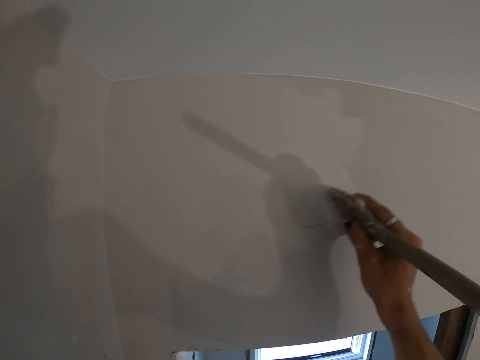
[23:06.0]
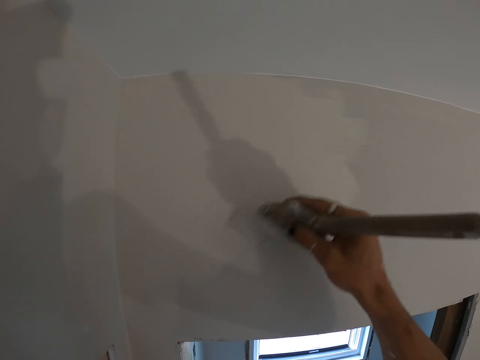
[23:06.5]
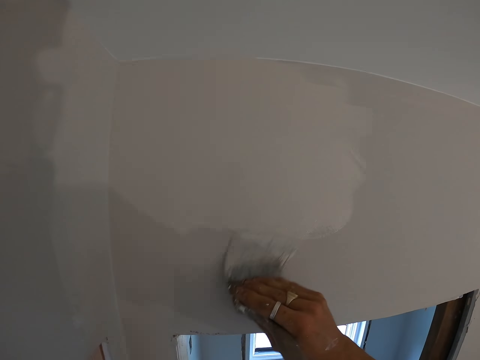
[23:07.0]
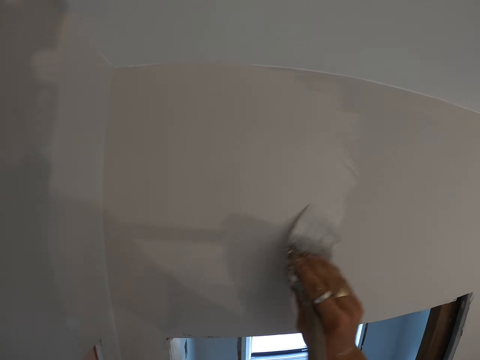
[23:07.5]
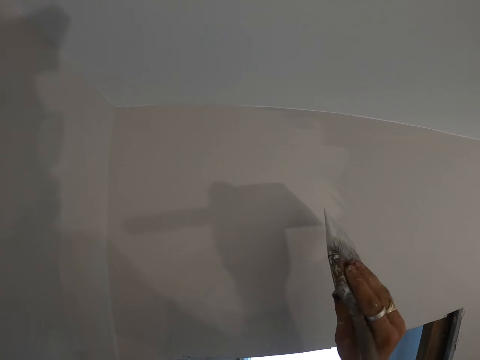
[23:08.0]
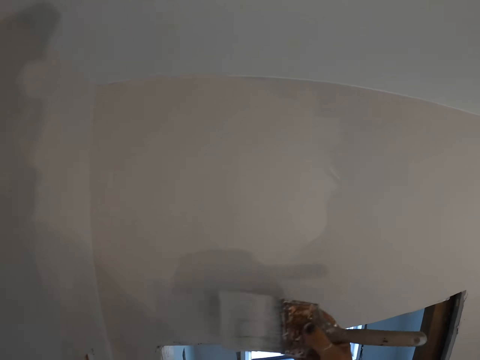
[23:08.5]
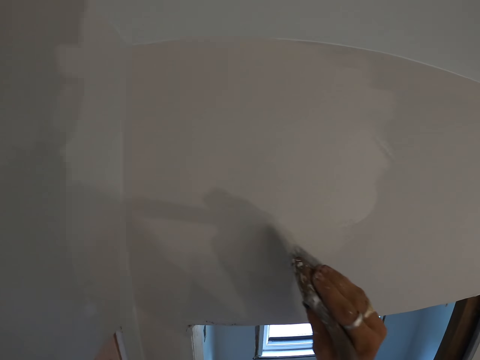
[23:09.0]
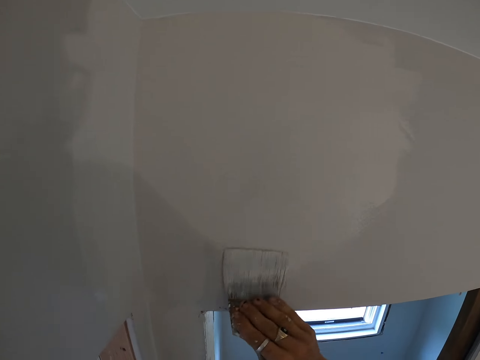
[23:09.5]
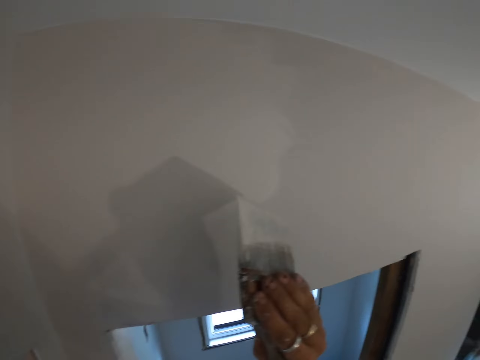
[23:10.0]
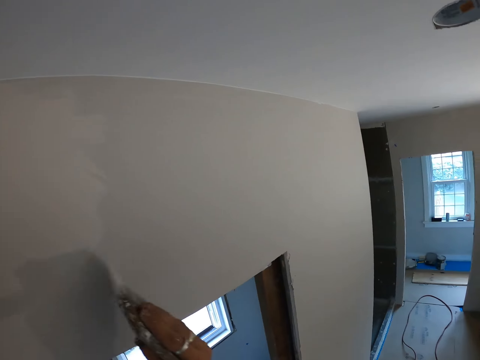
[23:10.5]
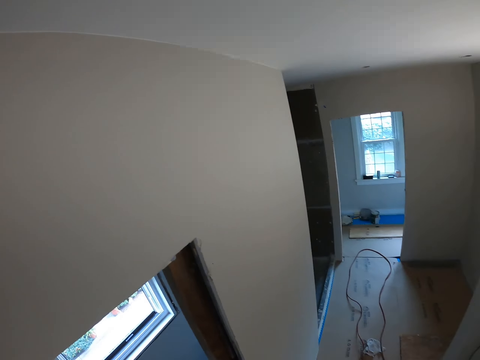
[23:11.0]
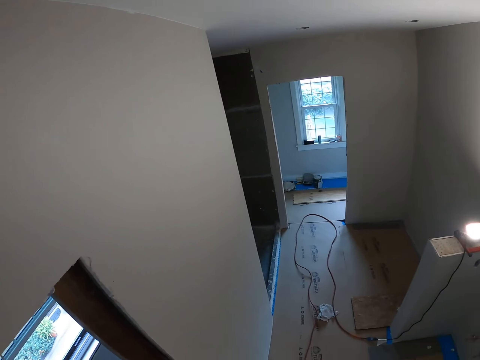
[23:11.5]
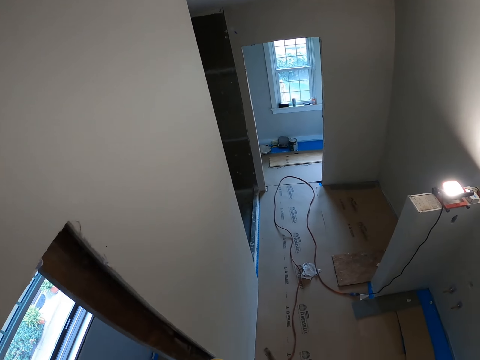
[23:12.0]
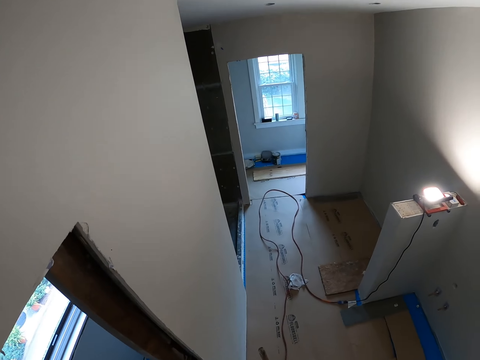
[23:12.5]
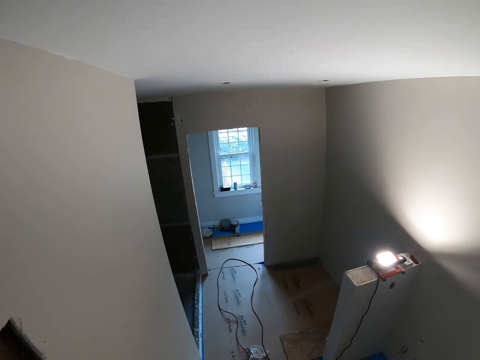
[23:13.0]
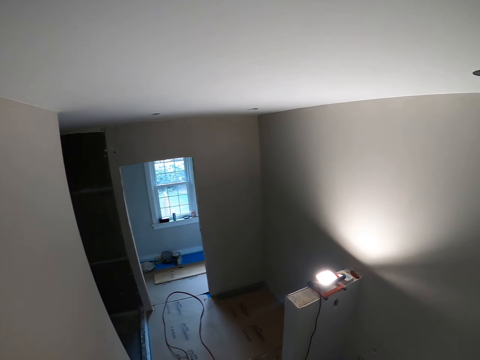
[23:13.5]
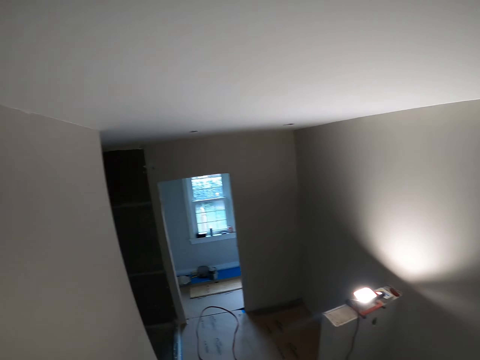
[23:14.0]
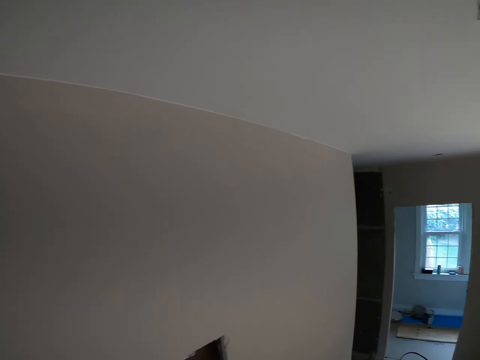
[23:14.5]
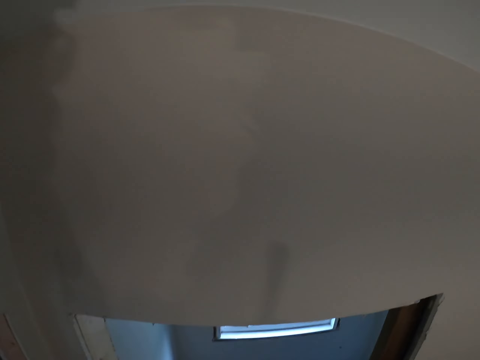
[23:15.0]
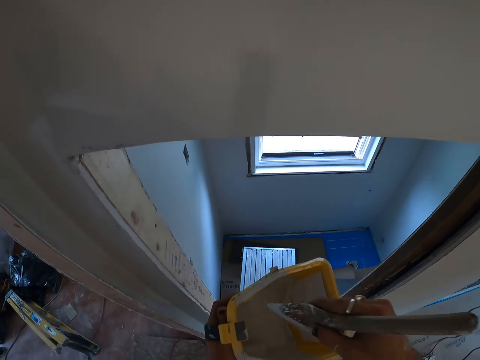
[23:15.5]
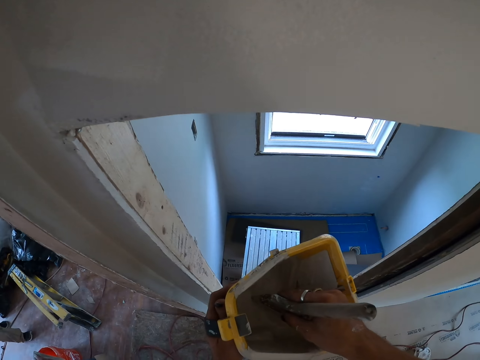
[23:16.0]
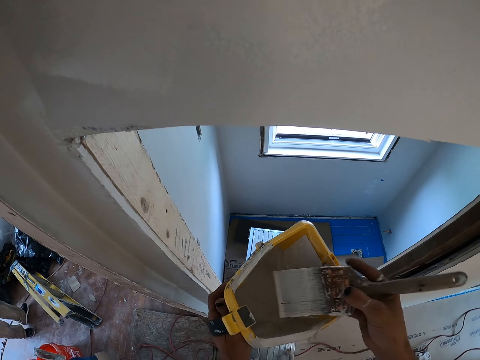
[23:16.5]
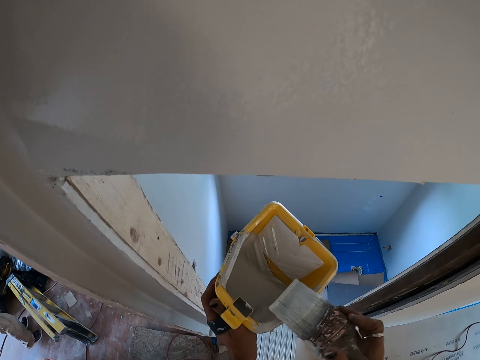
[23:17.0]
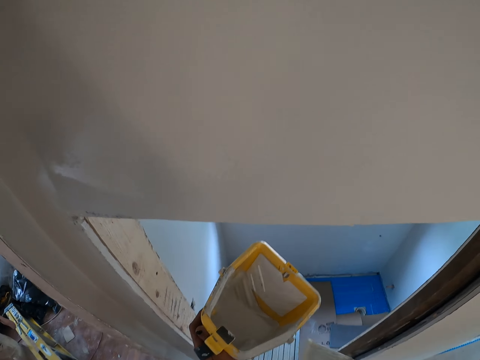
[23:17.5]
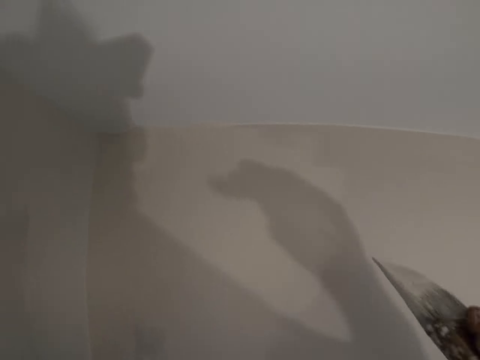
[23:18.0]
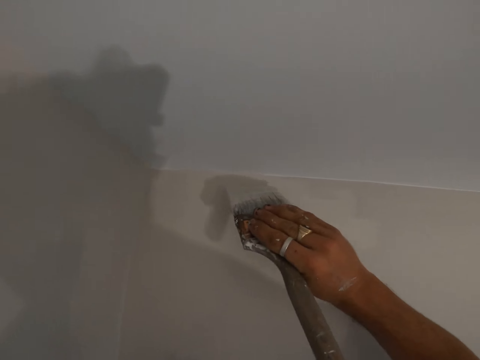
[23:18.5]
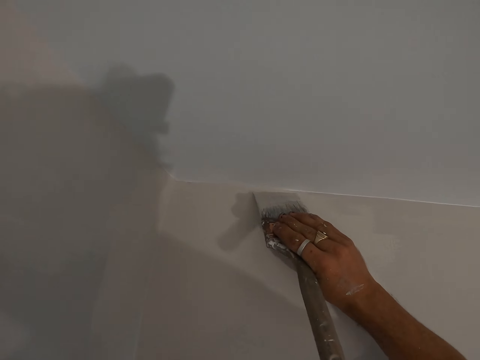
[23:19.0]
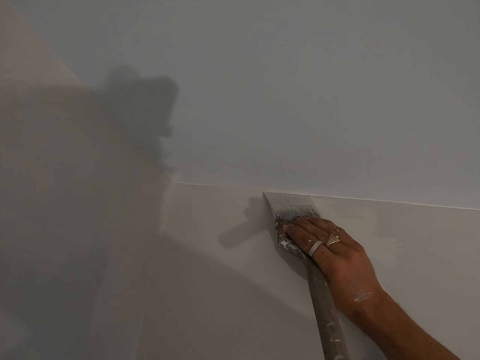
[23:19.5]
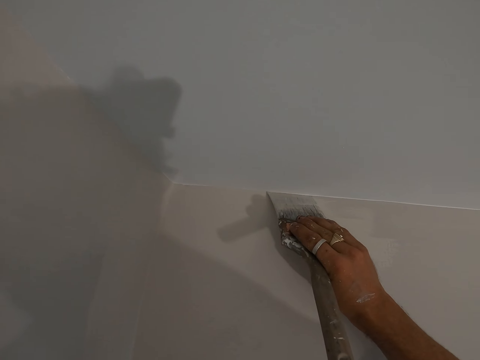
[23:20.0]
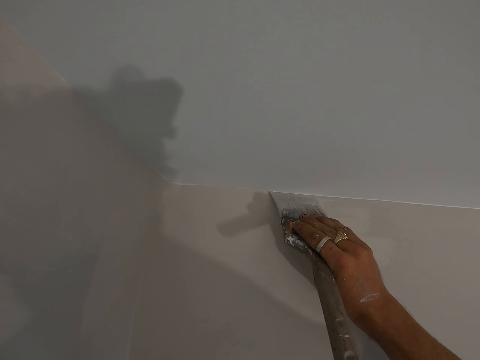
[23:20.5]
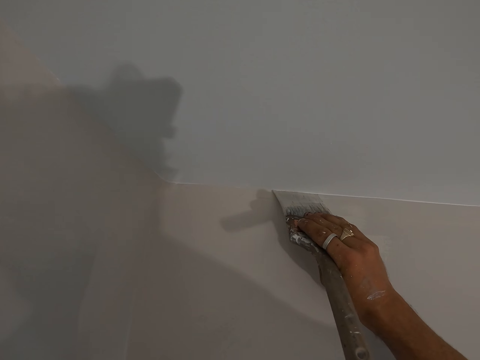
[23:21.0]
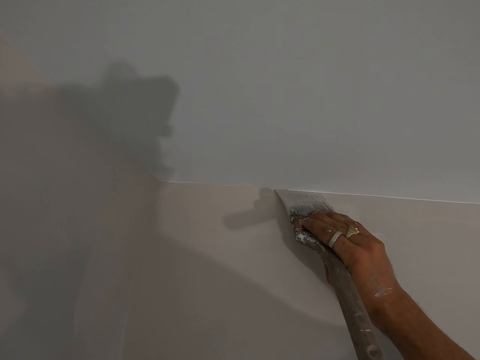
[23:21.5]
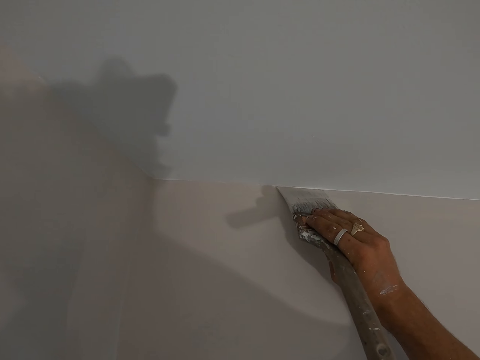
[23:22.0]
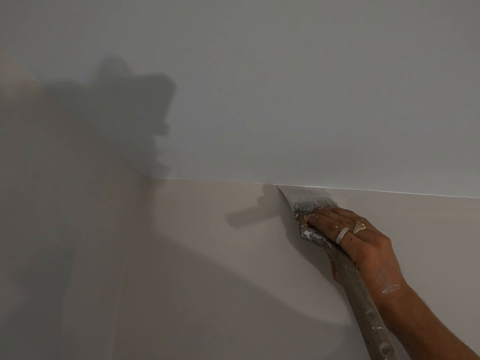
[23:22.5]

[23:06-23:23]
The camera wearer looks around the room. They dip the paint brush in the paint tray. They paint the wall with the paint brush.

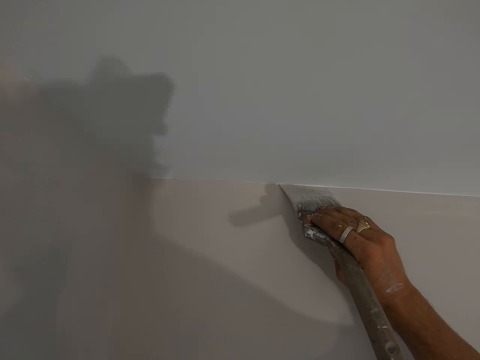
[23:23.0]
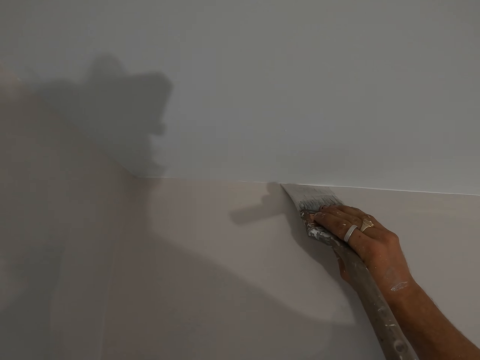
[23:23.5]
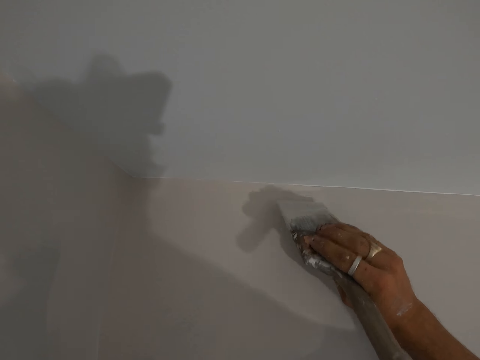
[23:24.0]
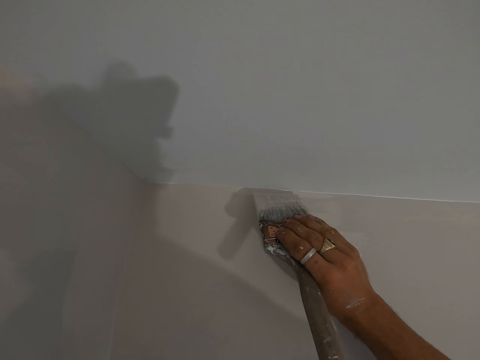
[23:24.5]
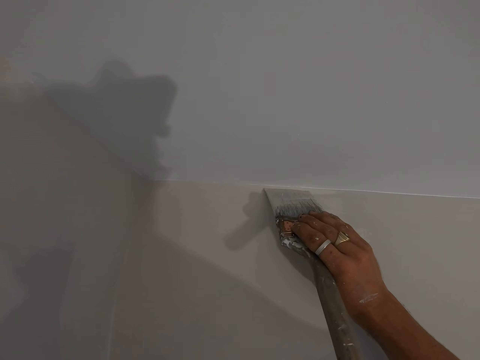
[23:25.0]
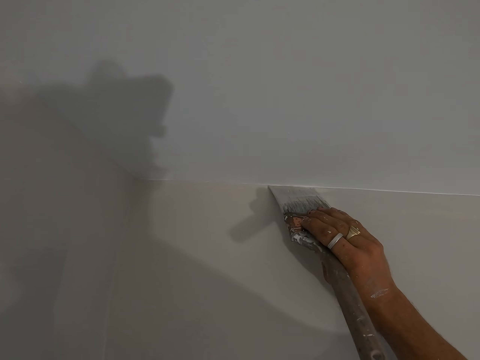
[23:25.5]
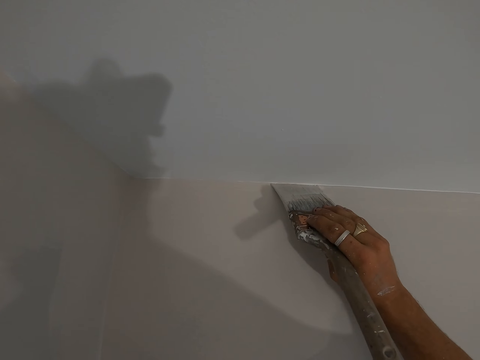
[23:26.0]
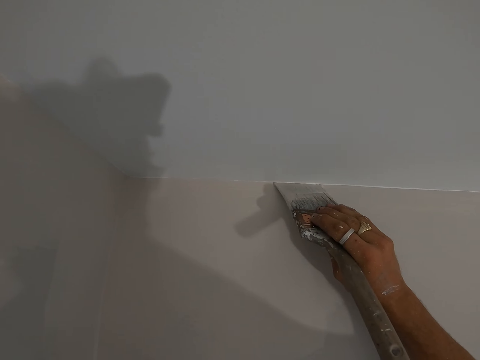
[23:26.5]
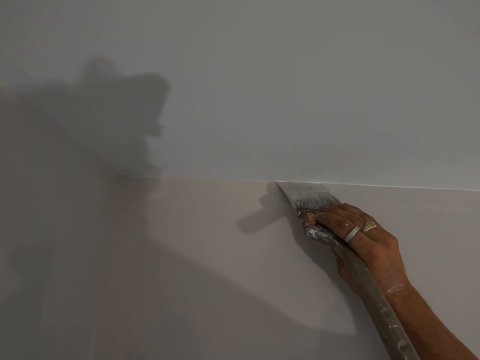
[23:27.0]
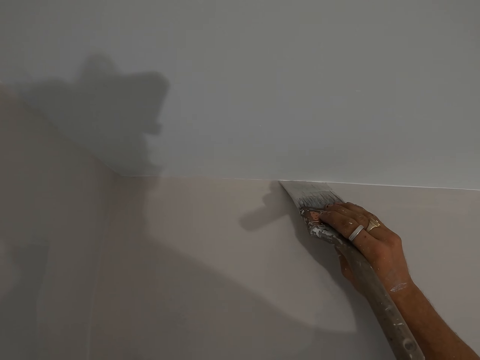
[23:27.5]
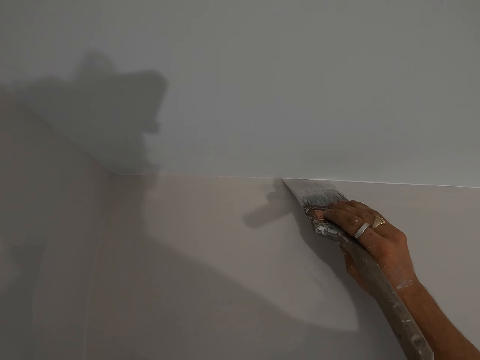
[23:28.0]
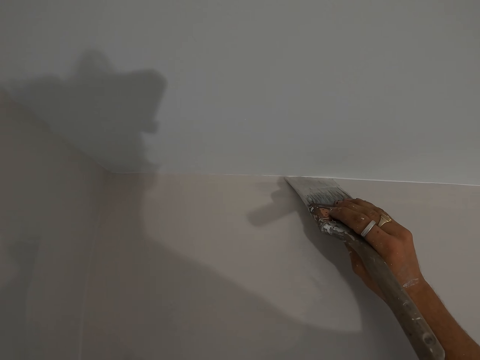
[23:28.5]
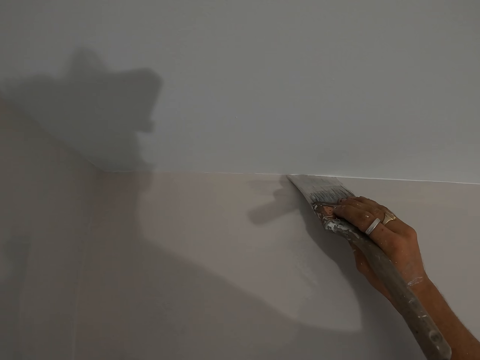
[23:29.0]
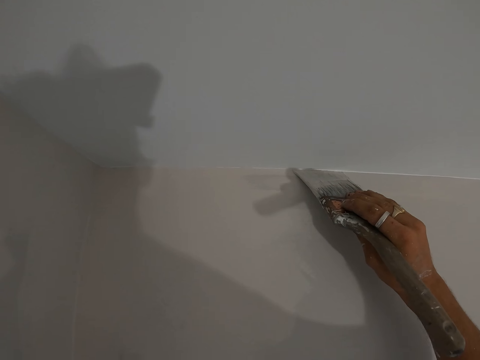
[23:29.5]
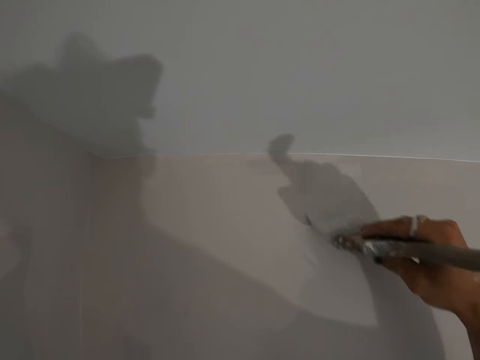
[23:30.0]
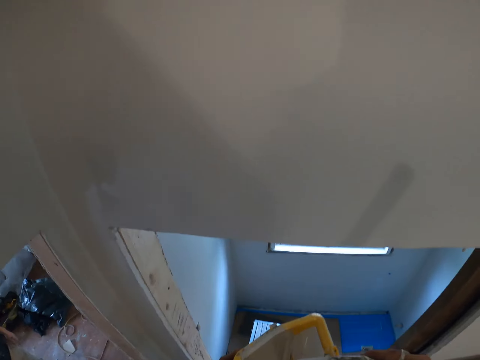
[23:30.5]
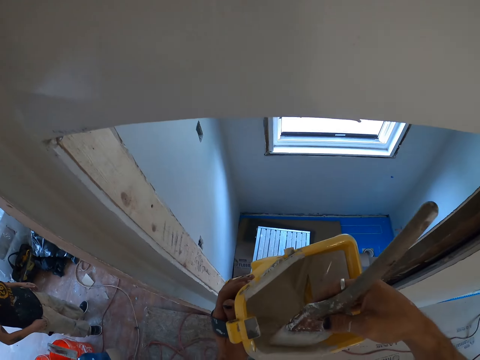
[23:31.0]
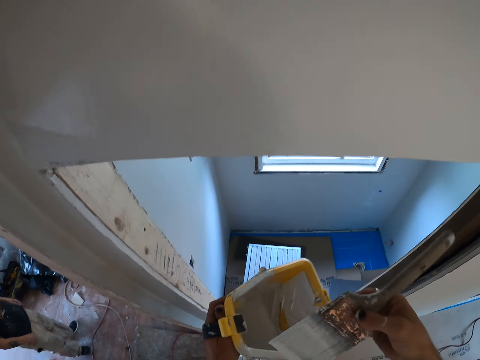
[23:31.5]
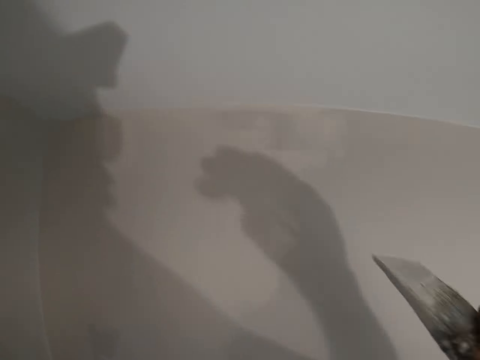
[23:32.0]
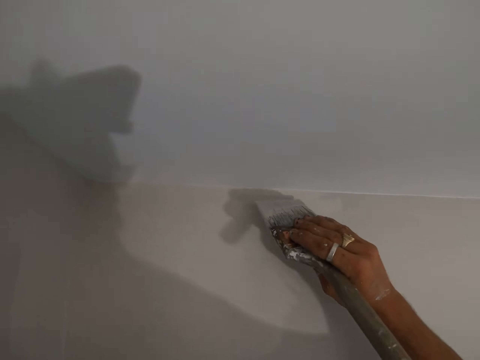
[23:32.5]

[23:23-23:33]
The camera wearer dips the paint brush in the paint tray. They paint the wall with the paint brush.
